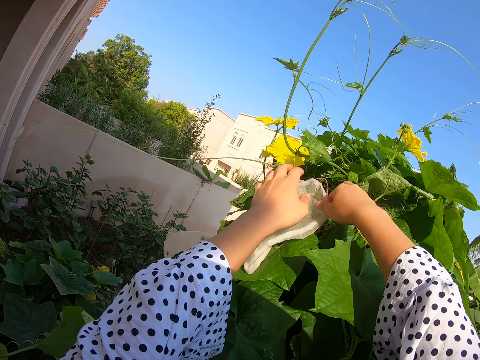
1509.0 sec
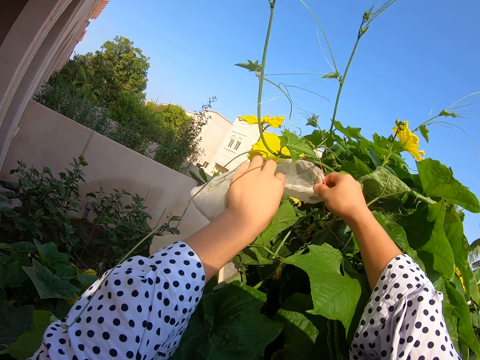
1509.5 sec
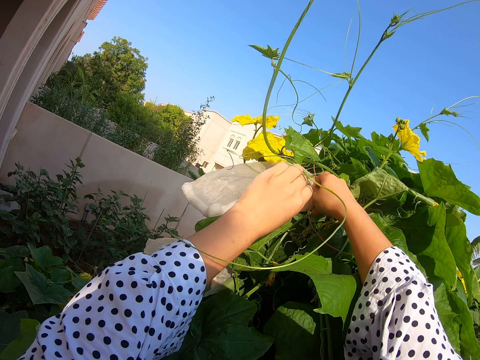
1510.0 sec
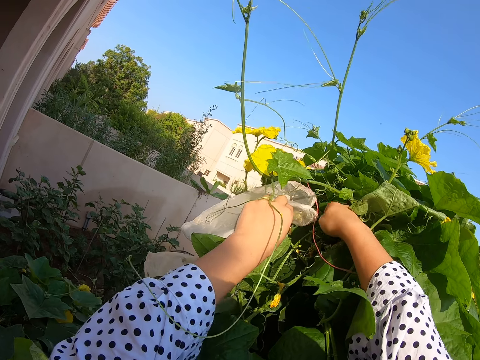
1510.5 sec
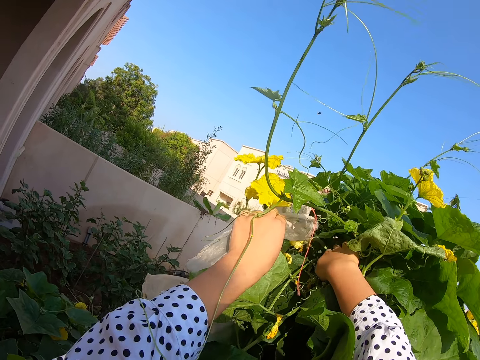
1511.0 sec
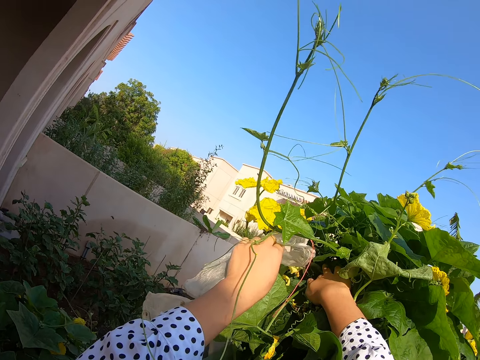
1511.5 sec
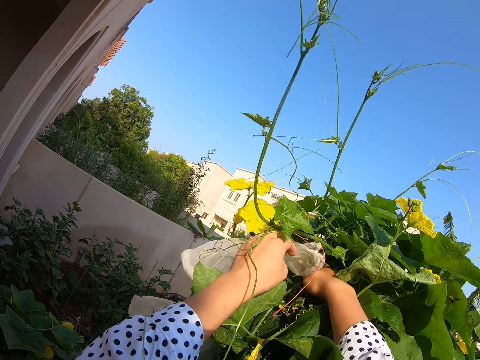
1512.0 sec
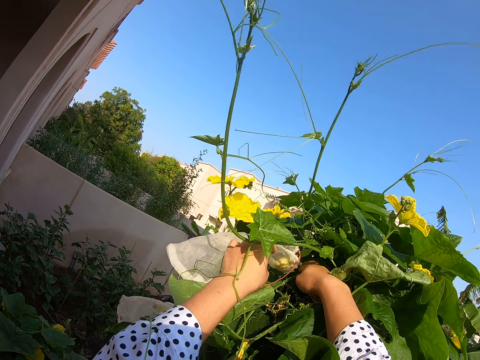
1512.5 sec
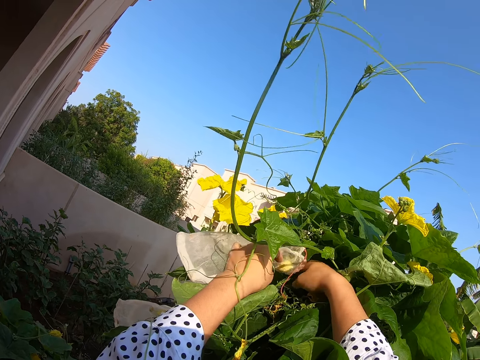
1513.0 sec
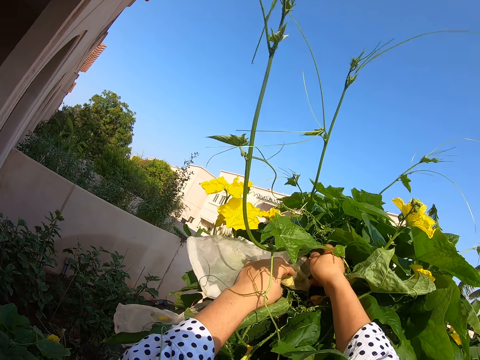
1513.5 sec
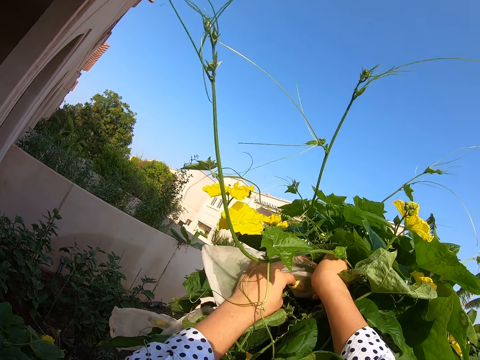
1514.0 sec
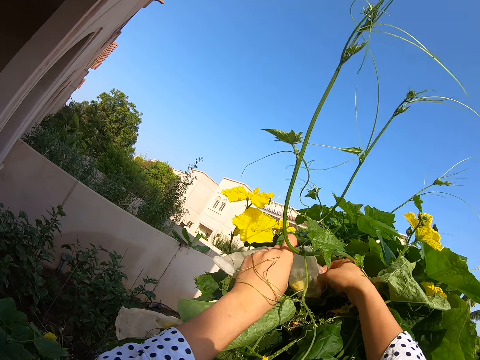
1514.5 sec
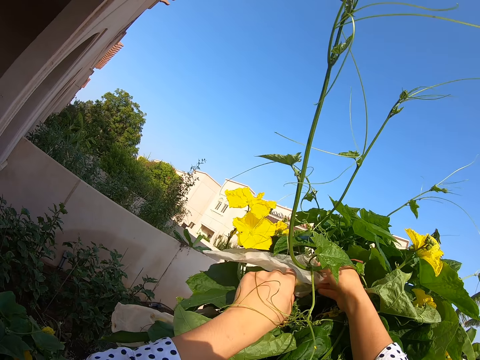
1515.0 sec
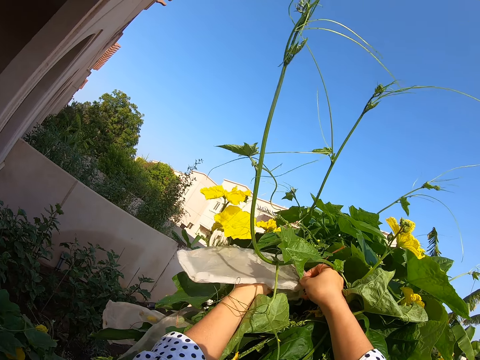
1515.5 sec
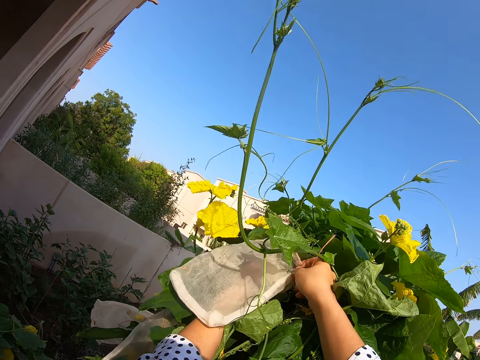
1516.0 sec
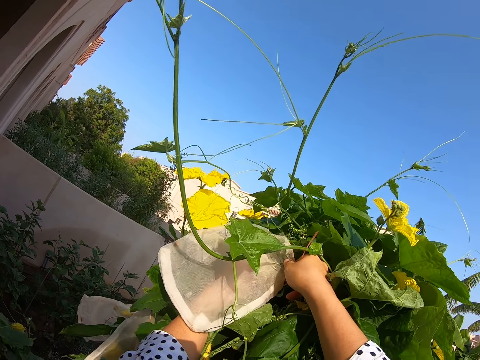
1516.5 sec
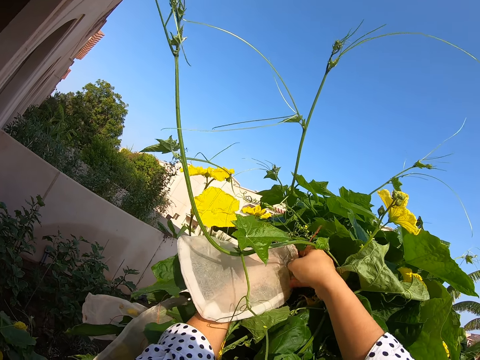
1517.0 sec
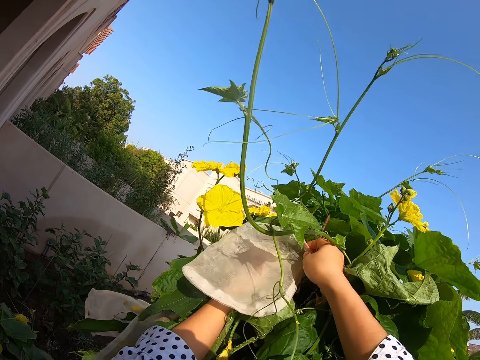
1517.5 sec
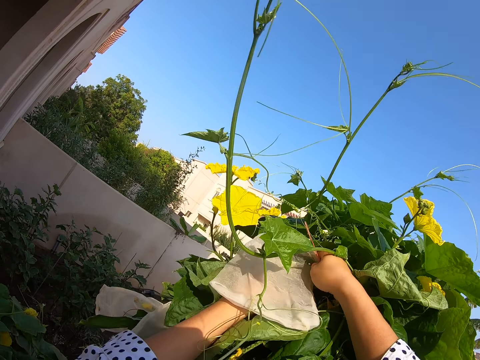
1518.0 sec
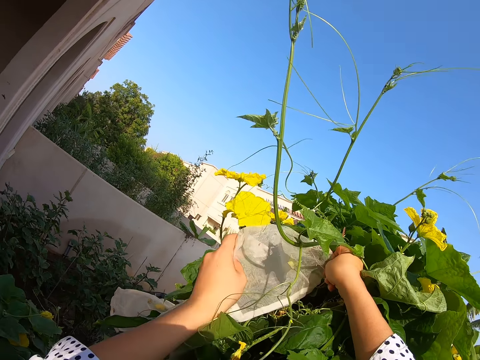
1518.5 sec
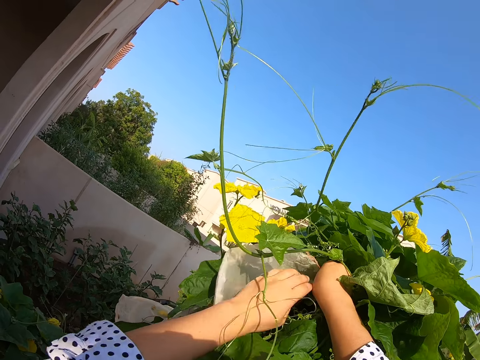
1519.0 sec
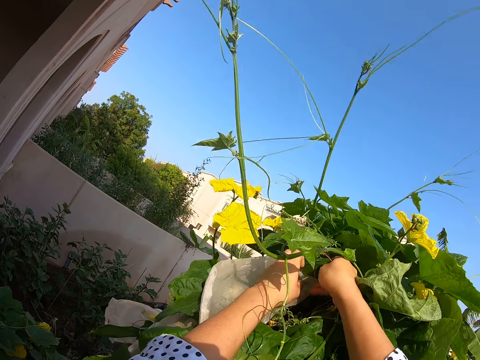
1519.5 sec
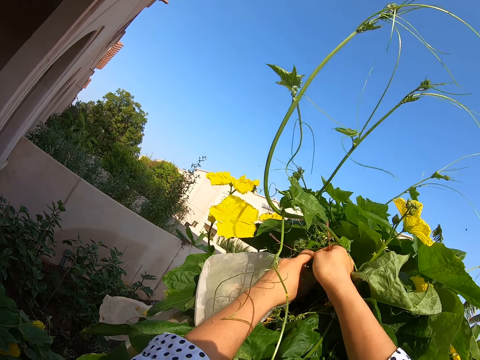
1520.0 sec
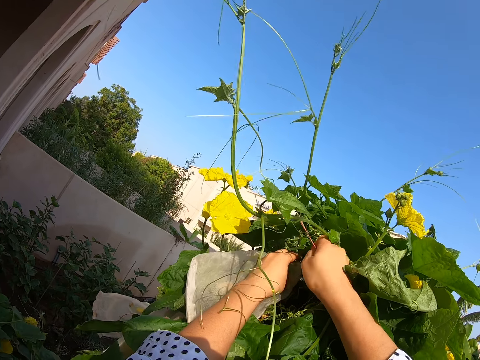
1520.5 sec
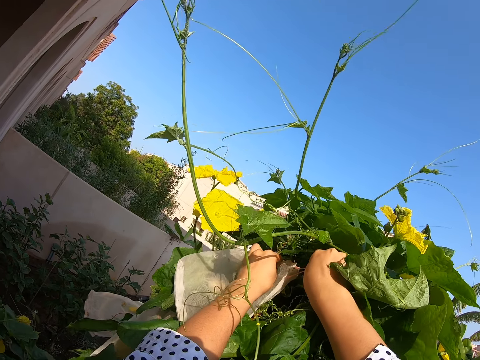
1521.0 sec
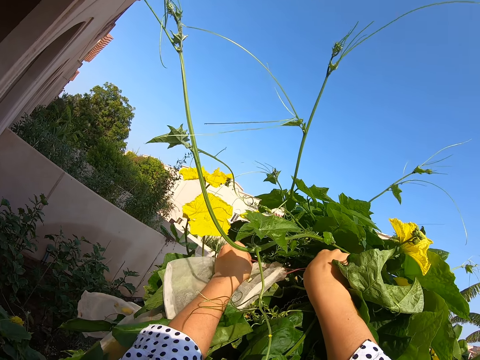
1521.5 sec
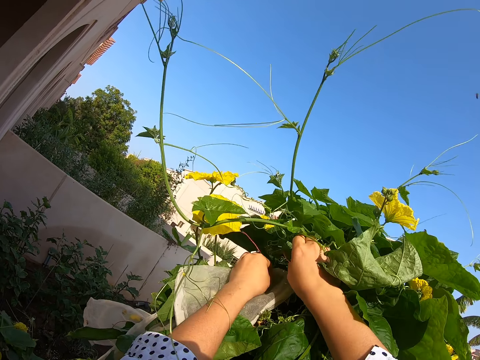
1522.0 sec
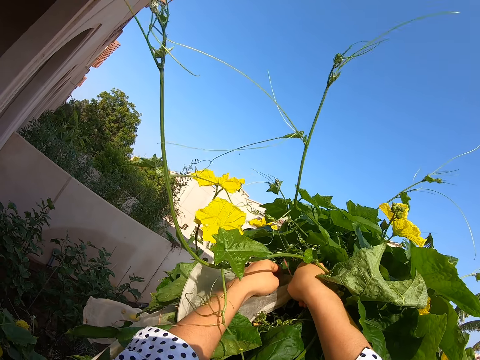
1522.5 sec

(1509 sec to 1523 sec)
The camera wearer fixes the nylon on the plant. They tie the nylon.

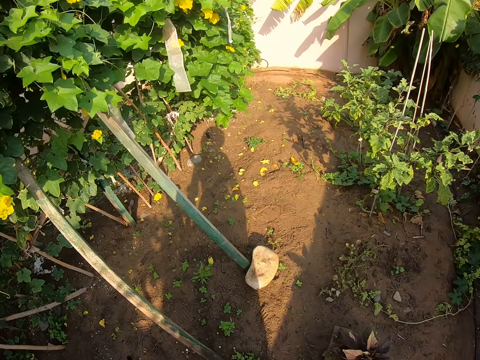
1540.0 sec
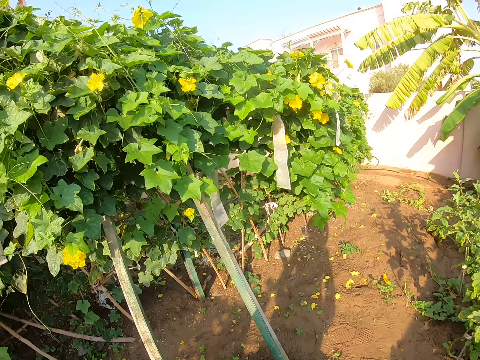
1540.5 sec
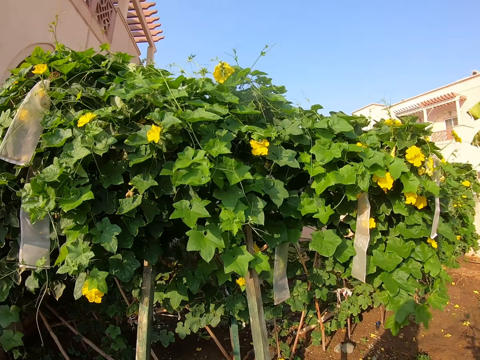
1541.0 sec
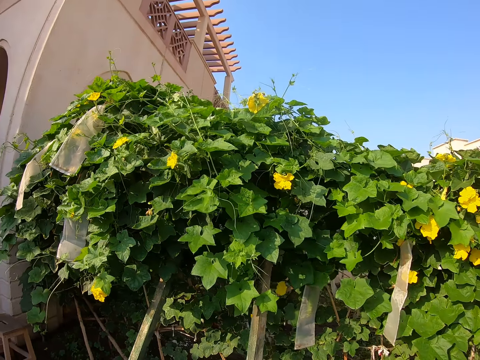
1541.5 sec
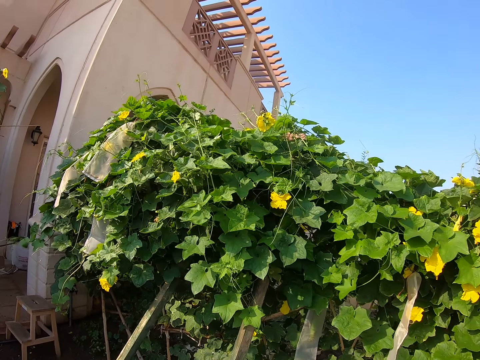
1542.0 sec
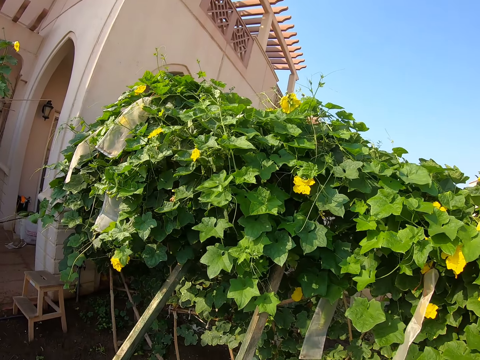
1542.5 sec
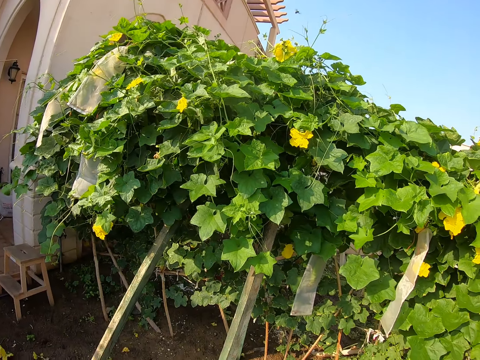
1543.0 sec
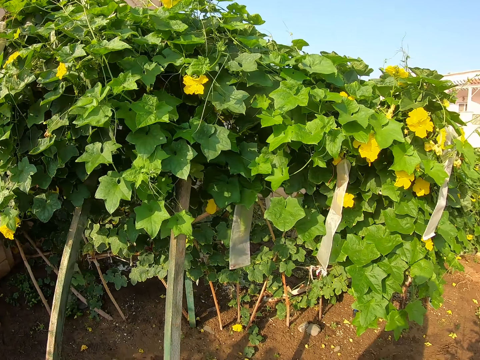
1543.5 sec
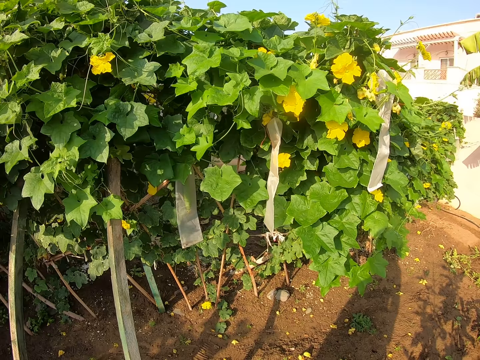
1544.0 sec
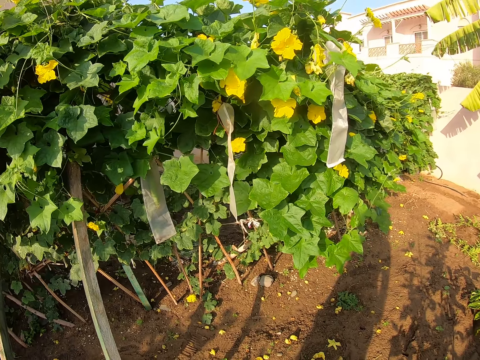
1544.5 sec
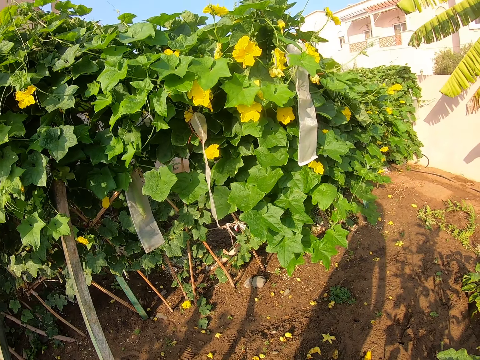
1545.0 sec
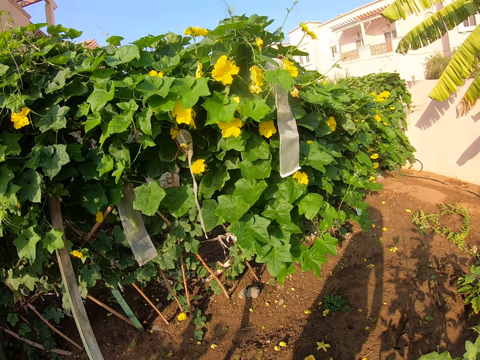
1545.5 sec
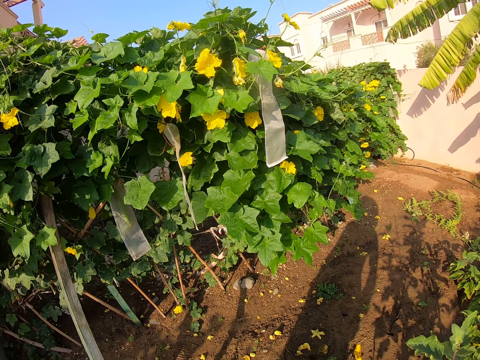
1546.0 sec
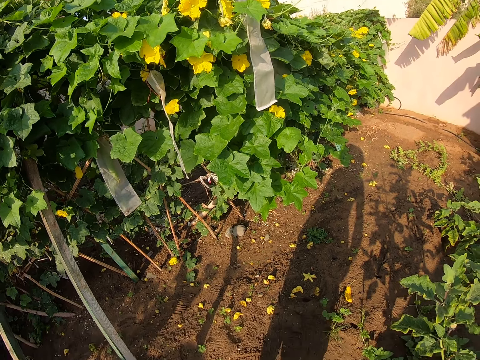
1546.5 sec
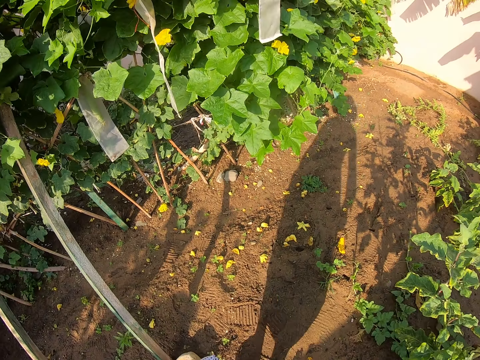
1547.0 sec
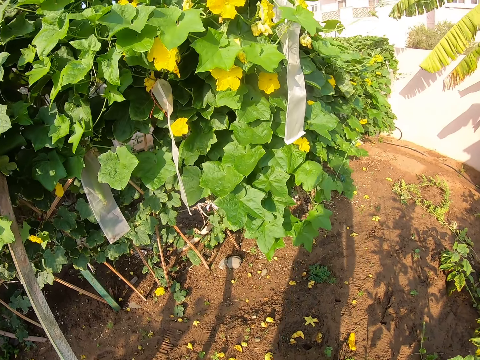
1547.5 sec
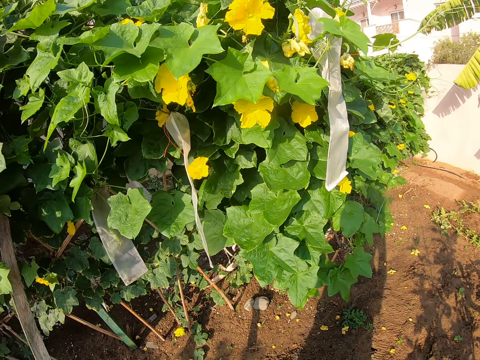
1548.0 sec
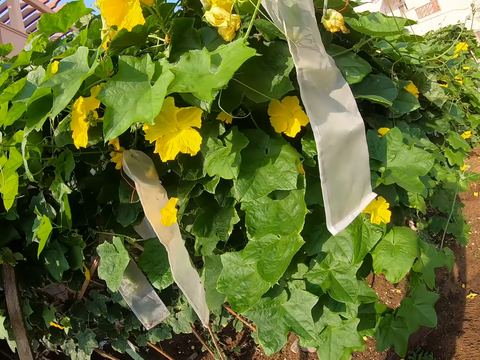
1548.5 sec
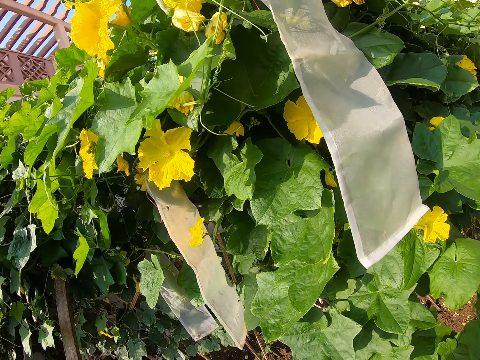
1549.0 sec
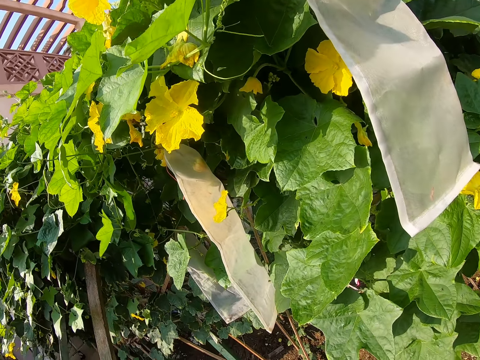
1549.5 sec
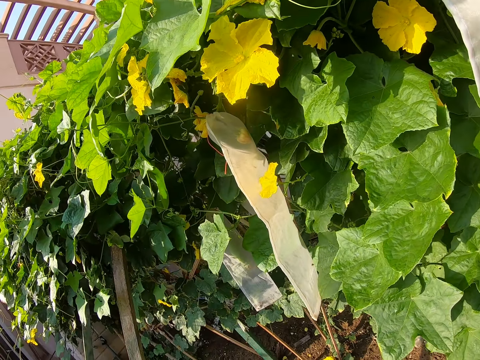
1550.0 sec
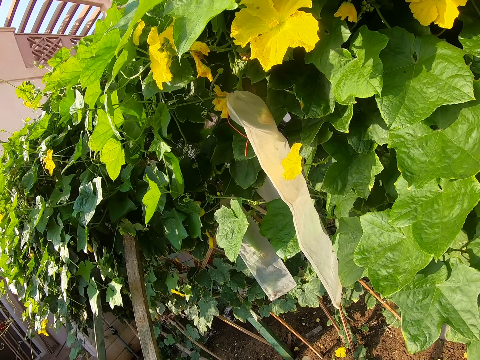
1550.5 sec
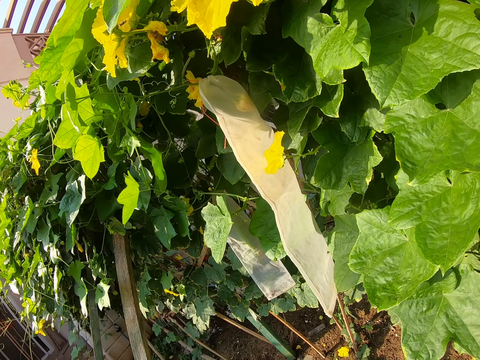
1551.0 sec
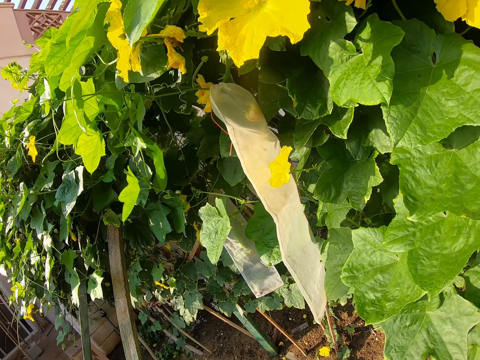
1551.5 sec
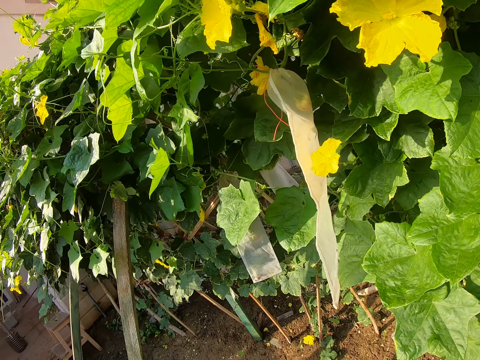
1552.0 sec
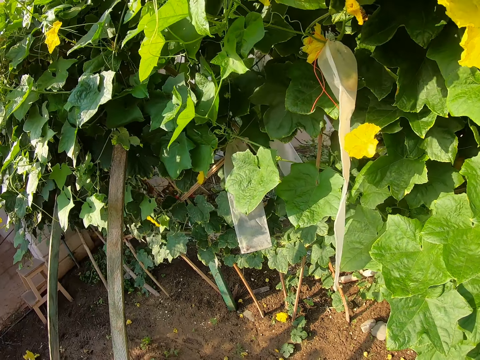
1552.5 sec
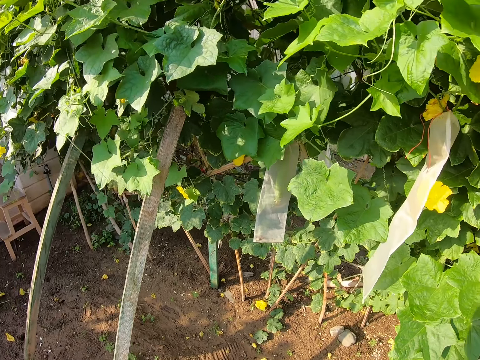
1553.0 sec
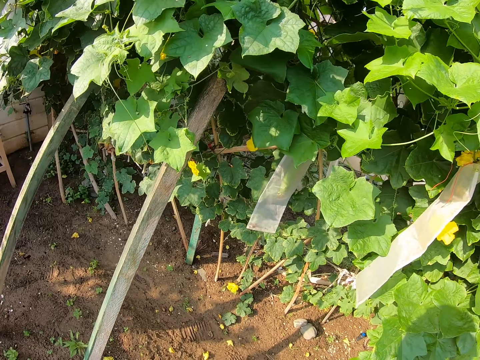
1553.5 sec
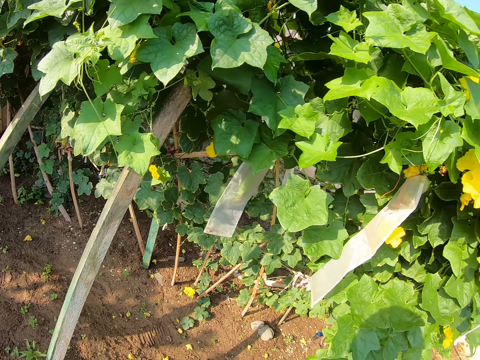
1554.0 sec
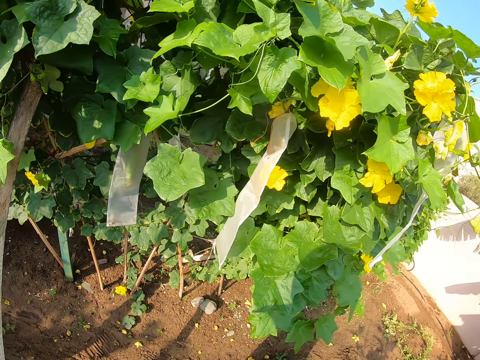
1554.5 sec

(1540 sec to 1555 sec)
The camera wearer moves on the other side of the plant.
